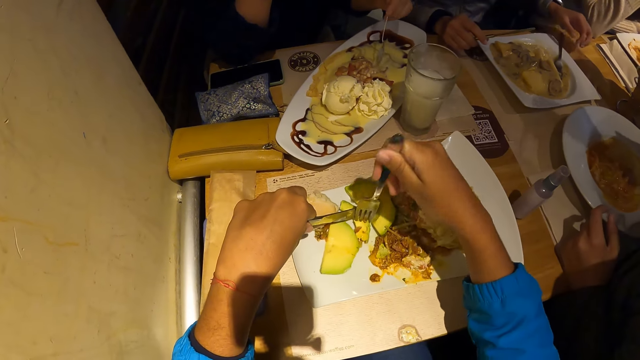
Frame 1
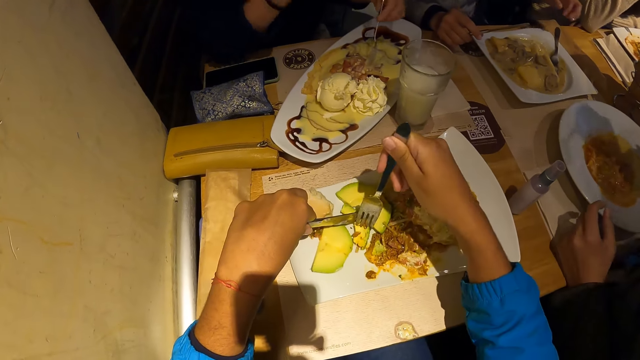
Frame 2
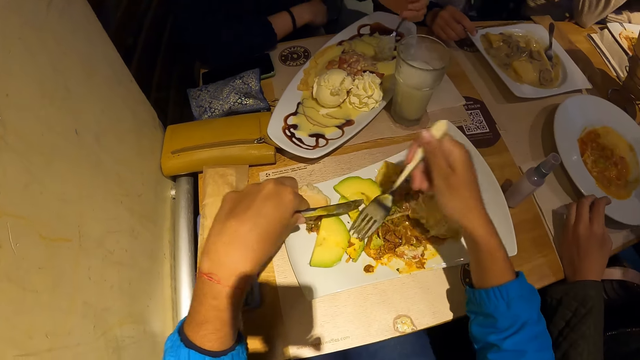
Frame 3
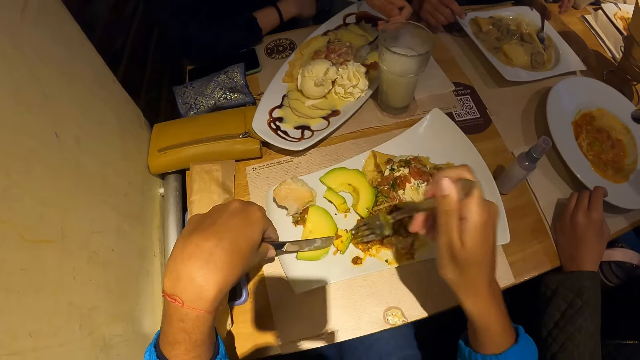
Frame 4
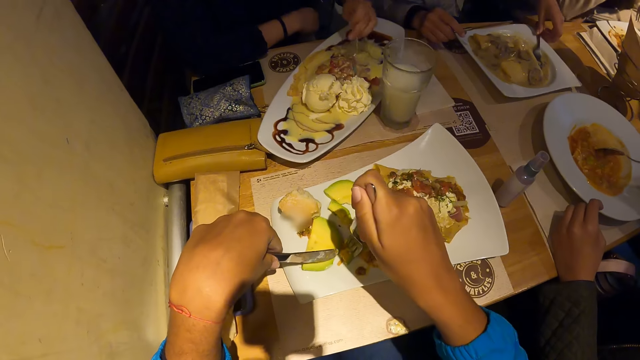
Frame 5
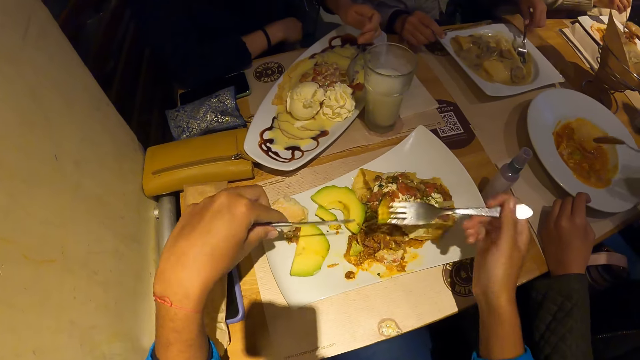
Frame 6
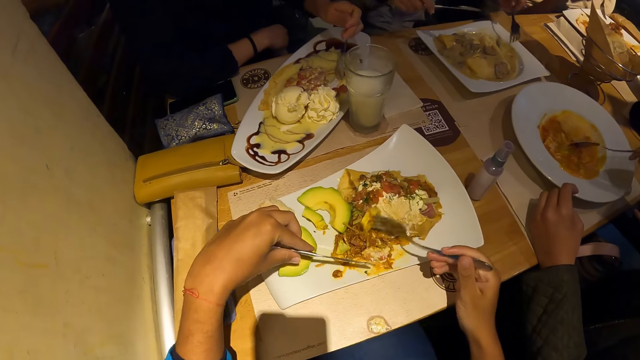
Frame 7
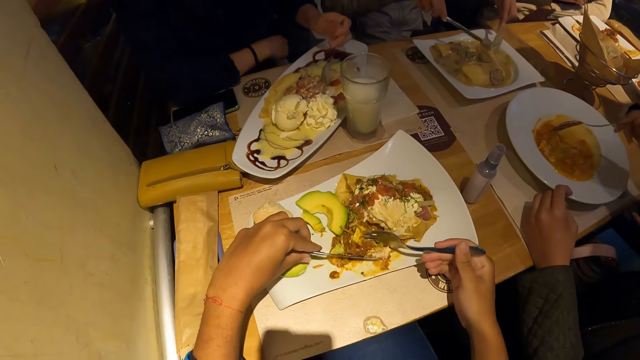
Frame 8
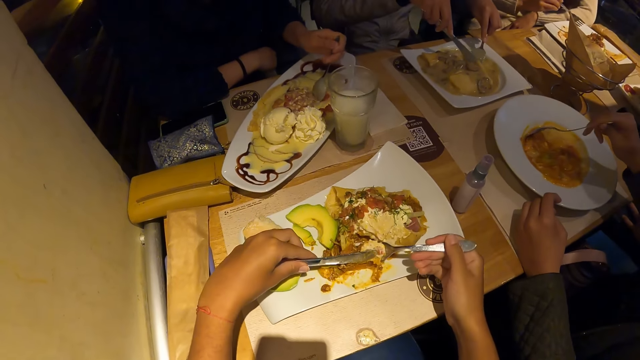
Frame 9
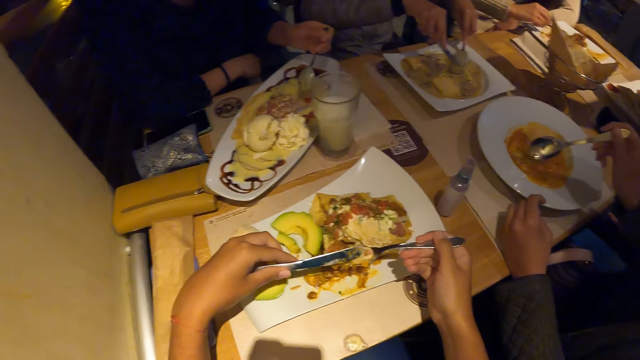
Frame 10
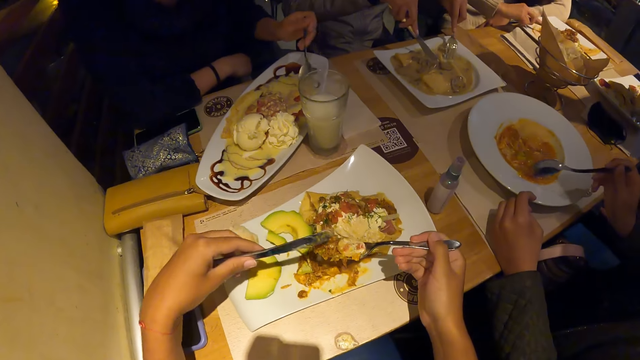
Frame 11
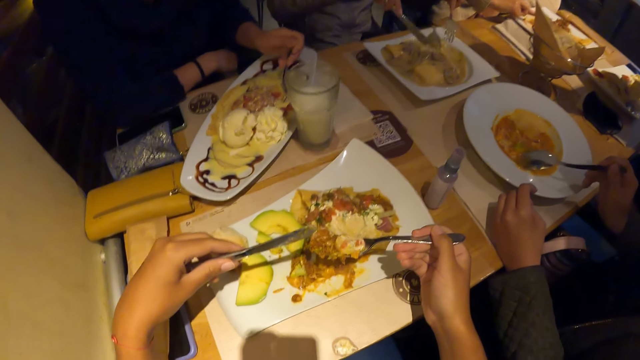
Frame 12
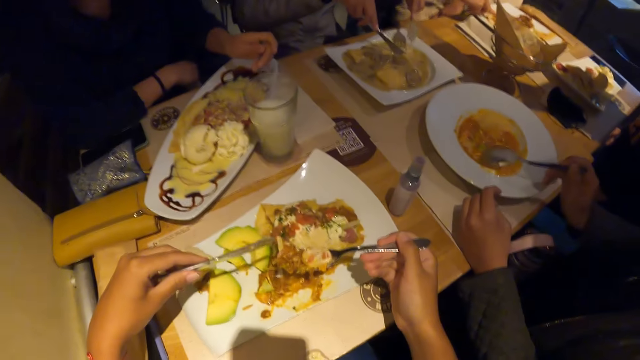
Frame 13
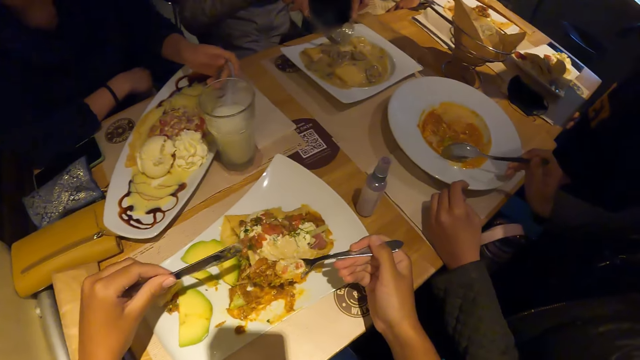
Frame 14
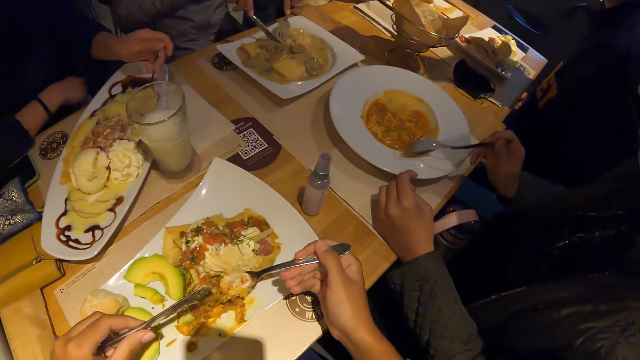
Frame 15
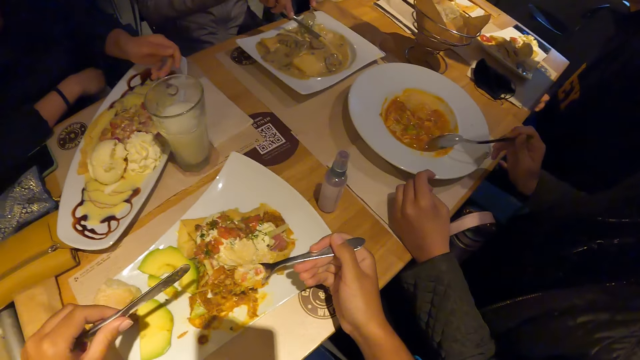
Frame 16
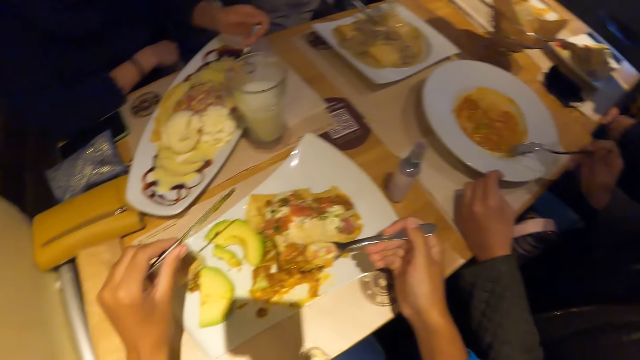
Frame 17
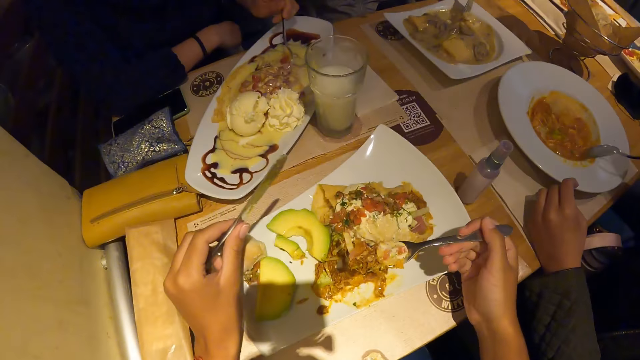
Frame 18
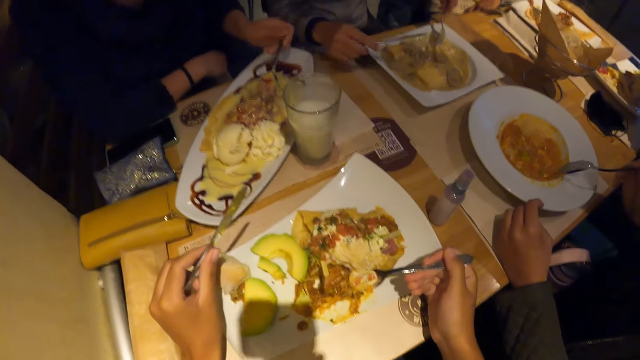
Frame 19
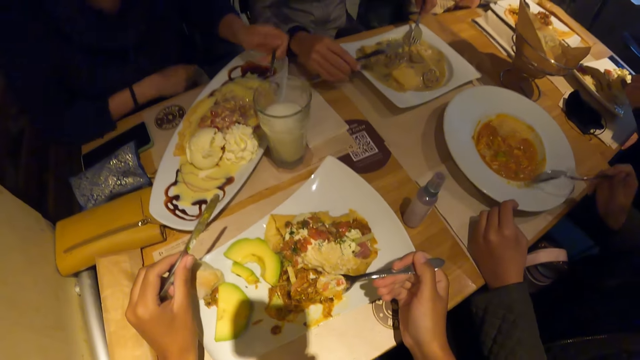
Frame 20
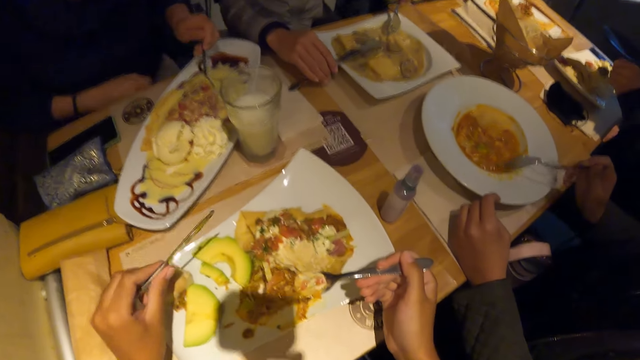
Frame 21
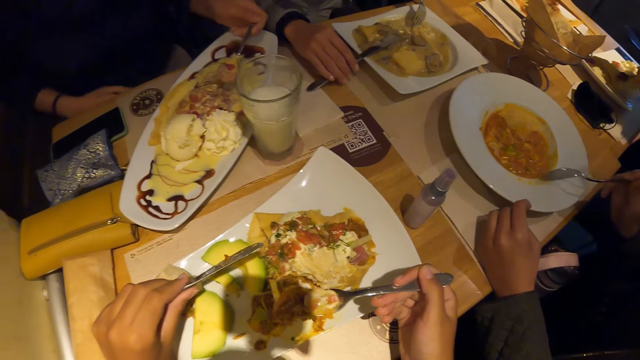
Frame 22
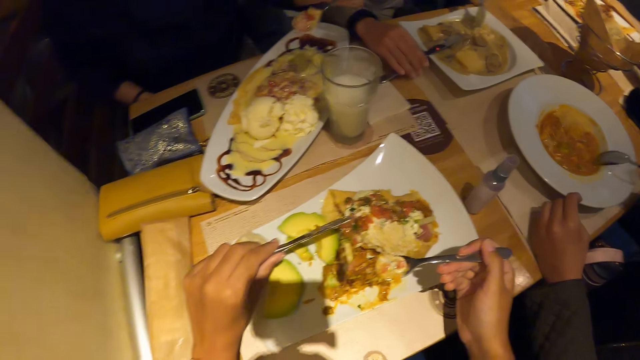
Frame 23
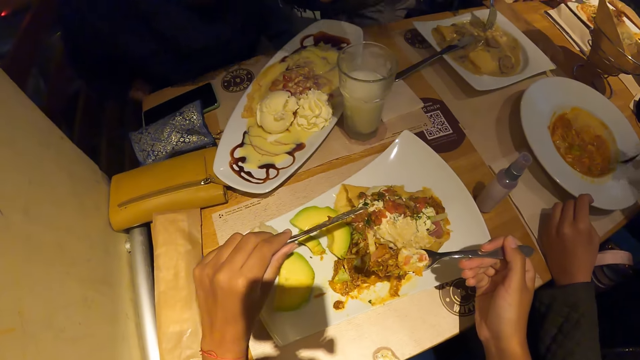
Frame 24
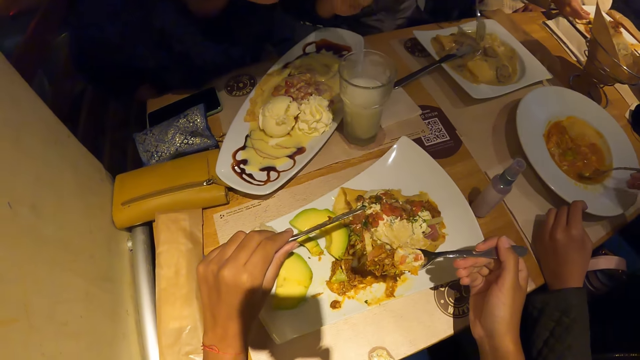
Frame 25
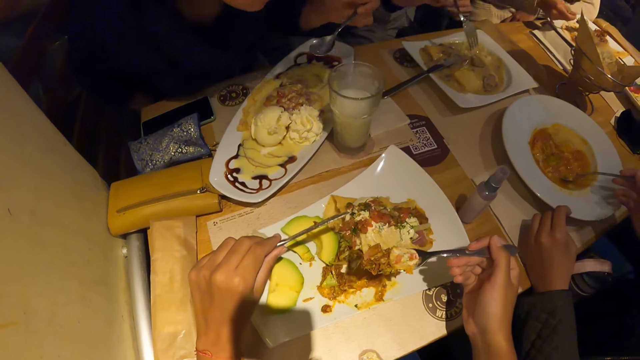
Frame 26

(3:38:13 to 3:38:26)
The camera wearer moves the knife up and moves the fork up. A woman picks up the fork on the plate of chicken soup with her left hand. The camera wearer forks in the avocado, lifts the knife up and lifts the avocado. A man scoops carrot soup from the plate of carrot soup on the table with the spoon in his right hand. The camera wearer moves the knife in the food and moves the fork in the food. The woman scoops soup from the plate of chicken soup on the table with the cutlery in both hands. The camera wearer collects up the food. They hold the knife up and hold the fork up. They look around. Another woman scoops waffles from the tray of waffles on the table with the spoon in her left hand.

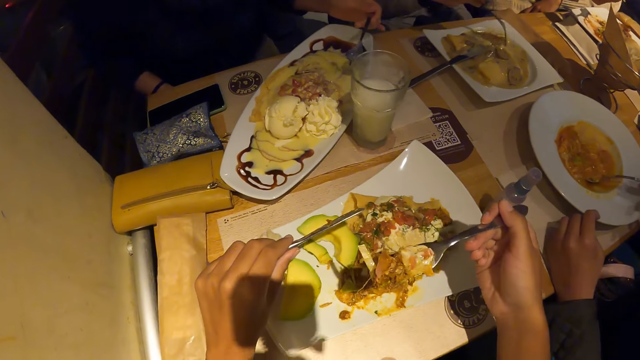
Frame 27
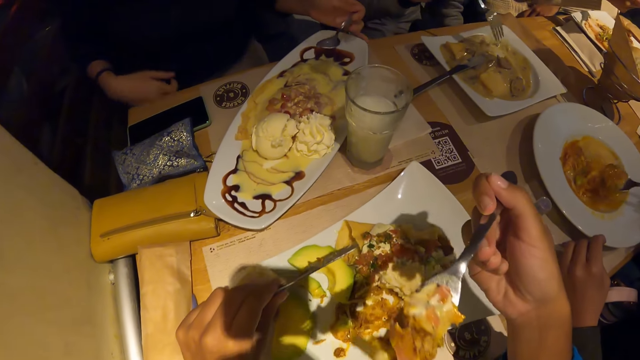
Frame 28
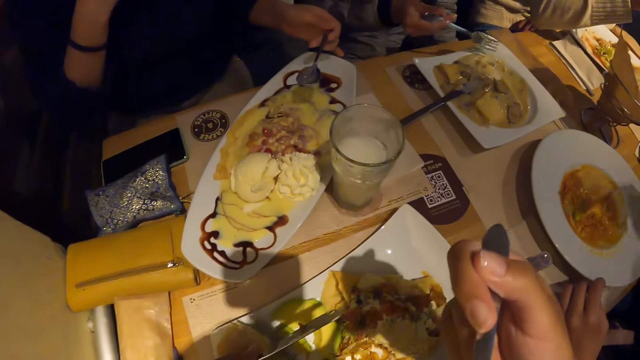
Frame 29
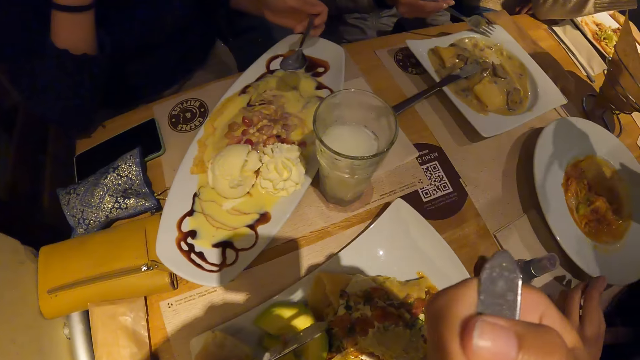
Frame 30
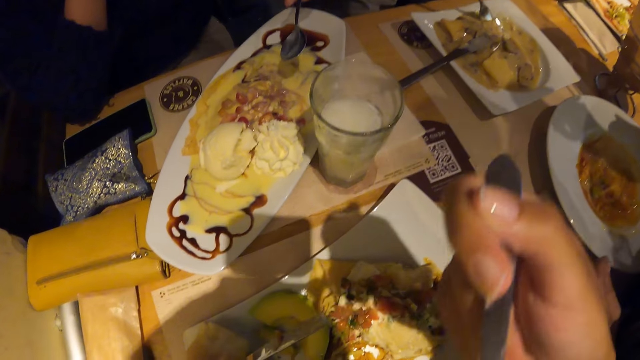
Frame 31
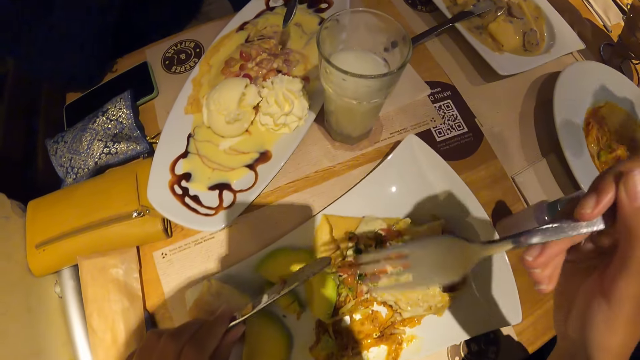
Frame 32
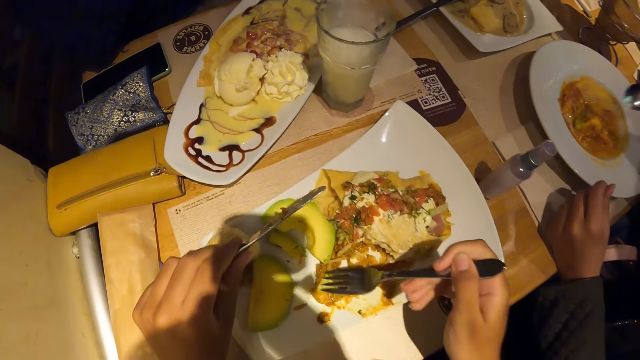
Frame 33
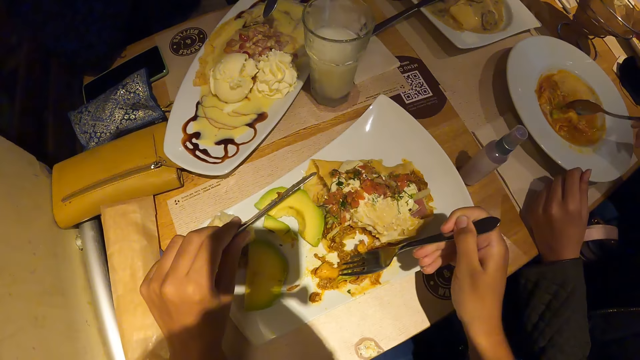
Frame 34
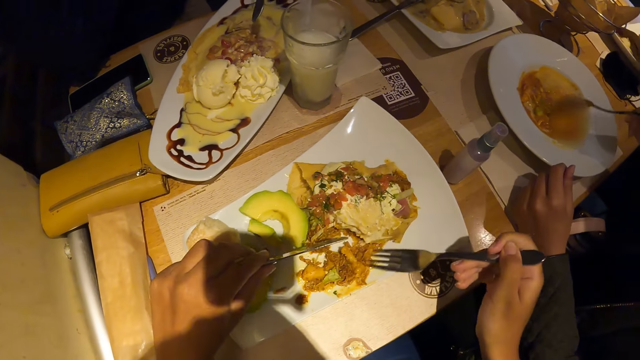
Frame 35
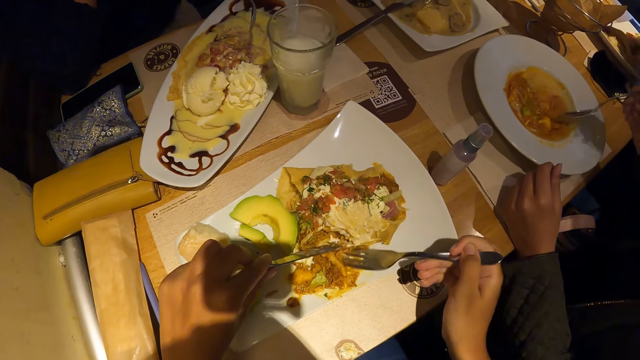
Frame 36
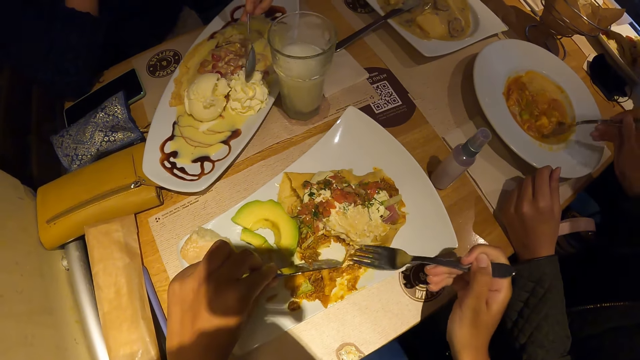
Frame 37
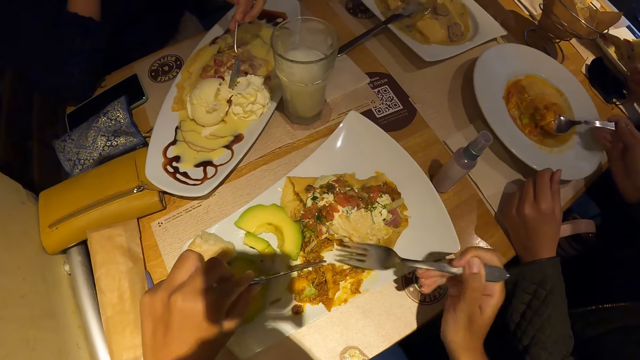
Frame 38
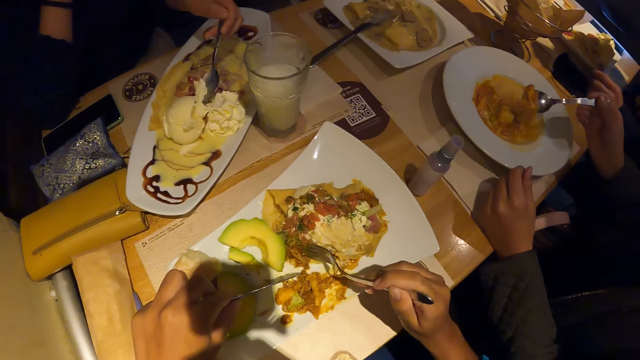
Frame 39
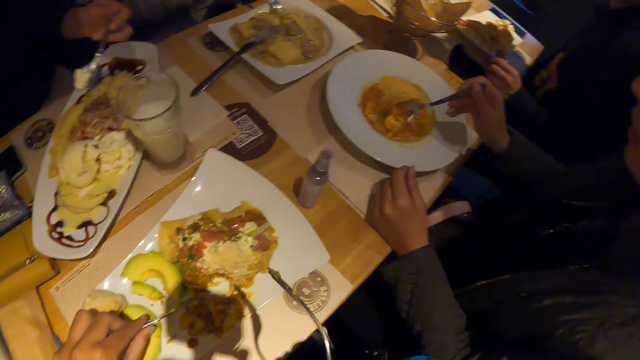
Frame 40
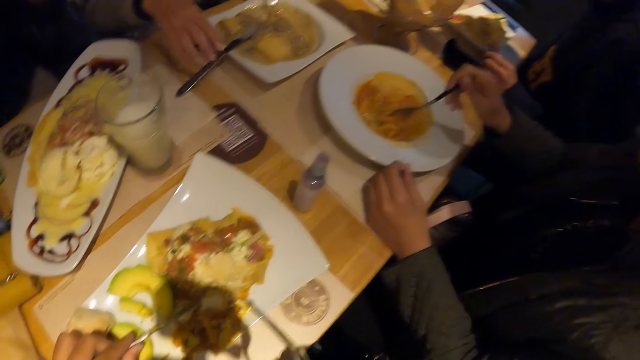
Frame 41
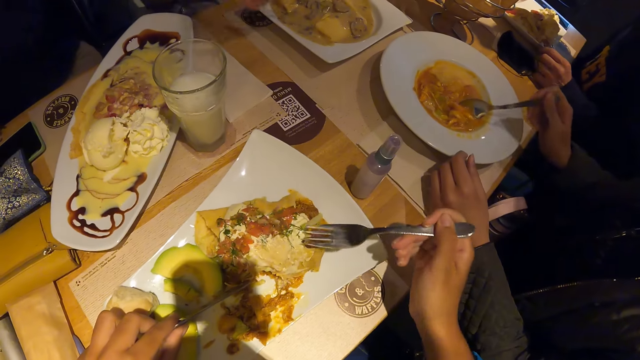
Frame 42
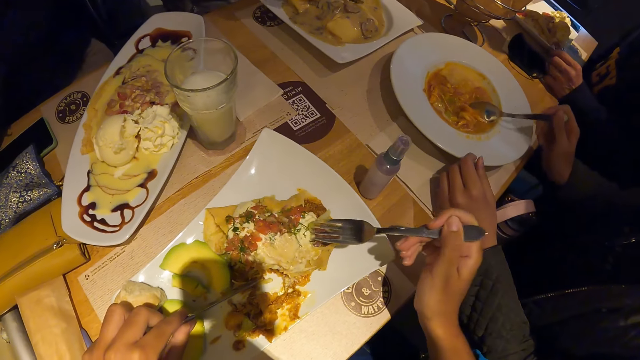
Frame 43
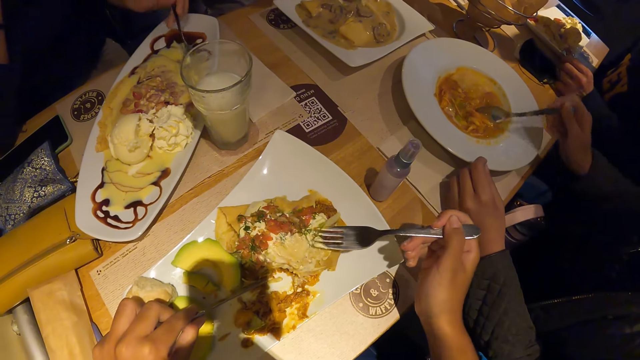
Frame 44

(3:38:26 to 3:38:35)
The camera wearer eats the piece of waffles from the plate of waffles on the table with the fork in her right hand. She lifts up the food. A woman scoops soup from the plate of chicken soup on the table with the cutlery in both hands. The camera wearer moves the fork down, puts the fork in the food and mixes the food with the fork. A man scoops carrot soup from the plate of carrot soup with the spoon in his right hand. The camera wearer lifts up a knife and lifts up the fork. She dips the fork in the plate and dips the knife in the plate. She collects up the food. Another woman scoops ice cream from the tray of waffles on the table with the spoon in her left hand. The camera wearer moves the fork up and moves the knife up. She mixes the food with the fork and dips the knife in the food. She lifts the fork up, moves the fork down and dips the fork in the food. She touches the piece of waffles on the plate of waffles on the table with the fork in her right hand.
